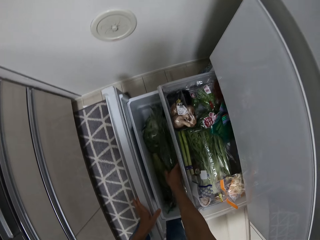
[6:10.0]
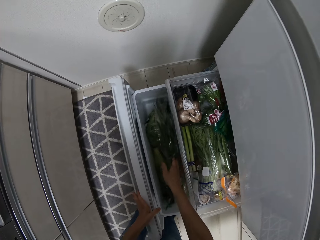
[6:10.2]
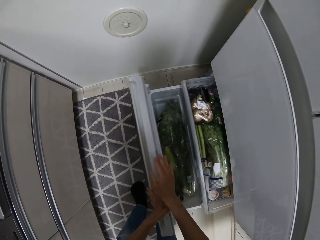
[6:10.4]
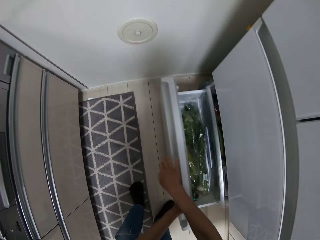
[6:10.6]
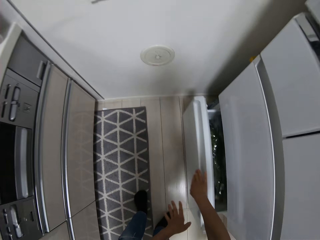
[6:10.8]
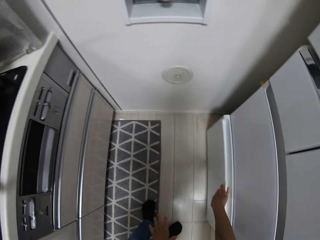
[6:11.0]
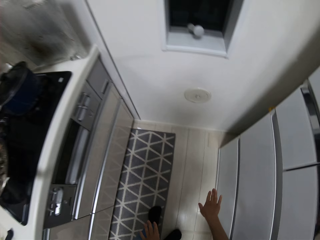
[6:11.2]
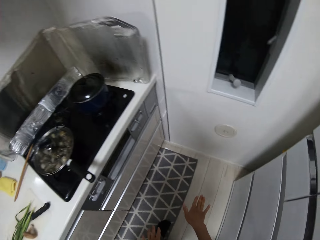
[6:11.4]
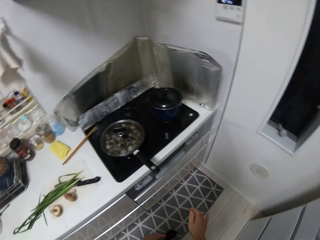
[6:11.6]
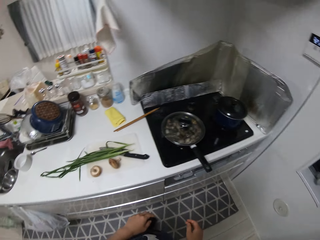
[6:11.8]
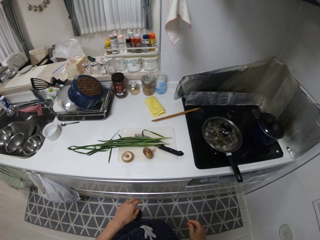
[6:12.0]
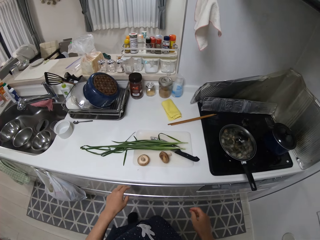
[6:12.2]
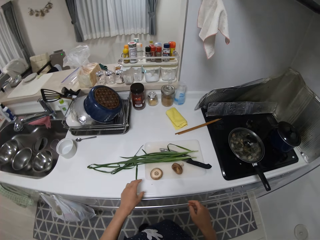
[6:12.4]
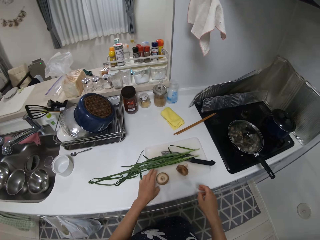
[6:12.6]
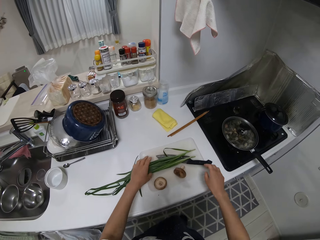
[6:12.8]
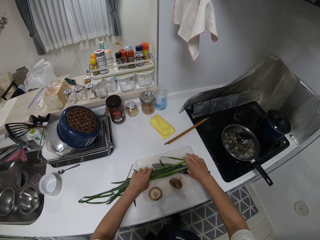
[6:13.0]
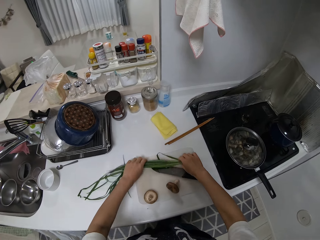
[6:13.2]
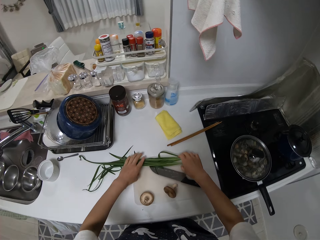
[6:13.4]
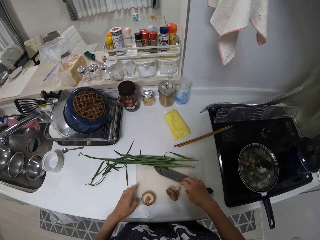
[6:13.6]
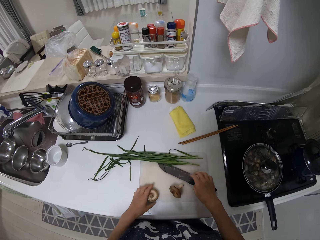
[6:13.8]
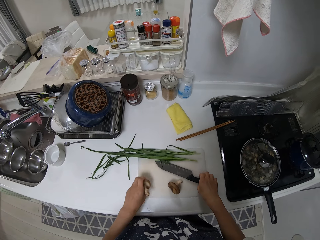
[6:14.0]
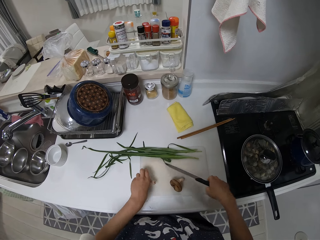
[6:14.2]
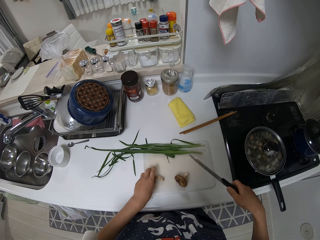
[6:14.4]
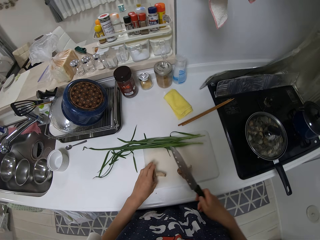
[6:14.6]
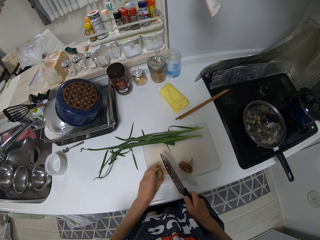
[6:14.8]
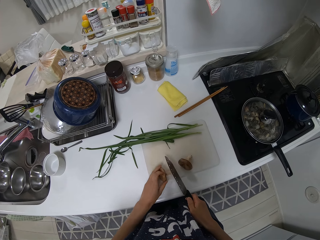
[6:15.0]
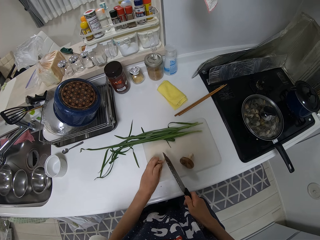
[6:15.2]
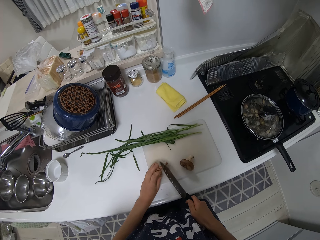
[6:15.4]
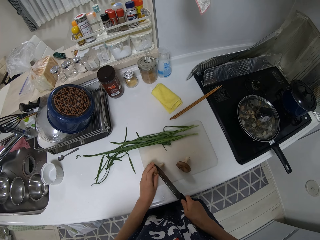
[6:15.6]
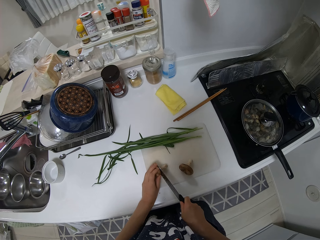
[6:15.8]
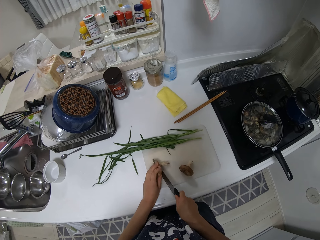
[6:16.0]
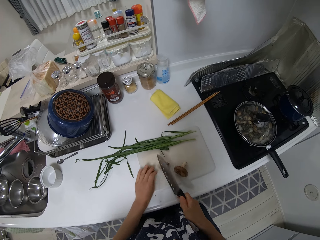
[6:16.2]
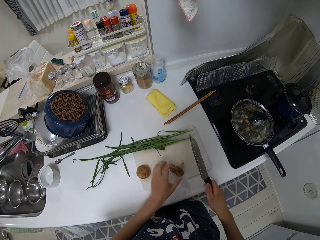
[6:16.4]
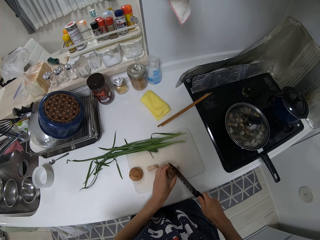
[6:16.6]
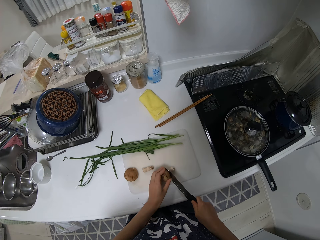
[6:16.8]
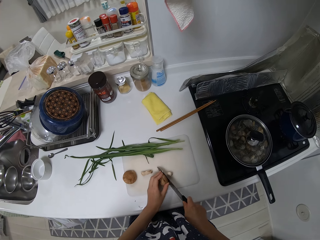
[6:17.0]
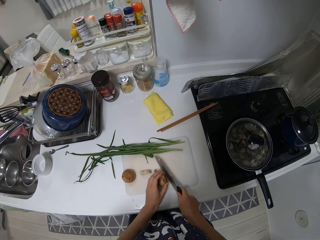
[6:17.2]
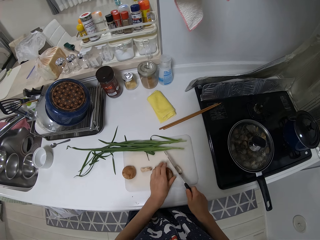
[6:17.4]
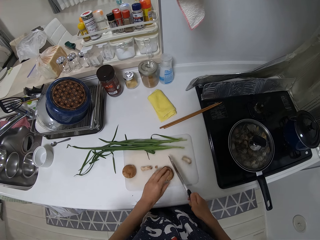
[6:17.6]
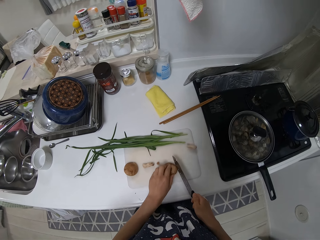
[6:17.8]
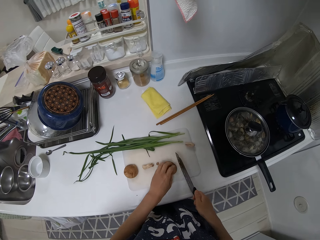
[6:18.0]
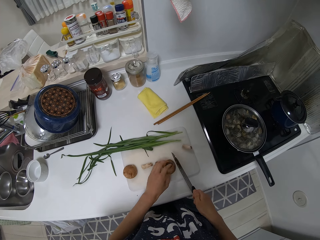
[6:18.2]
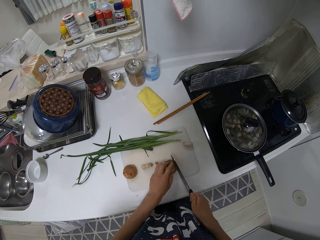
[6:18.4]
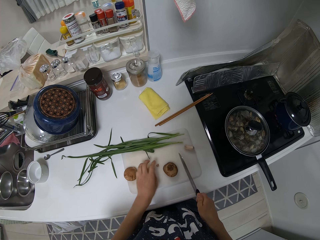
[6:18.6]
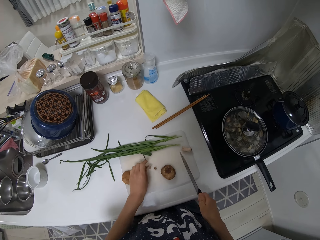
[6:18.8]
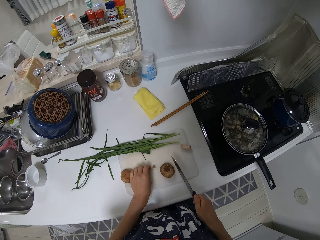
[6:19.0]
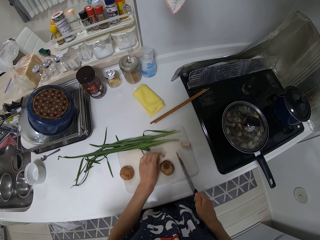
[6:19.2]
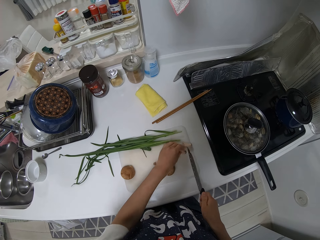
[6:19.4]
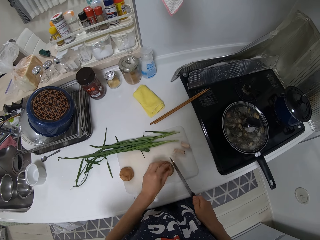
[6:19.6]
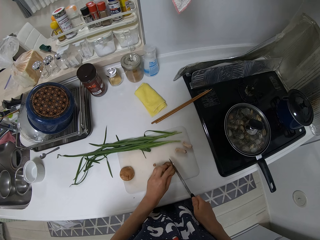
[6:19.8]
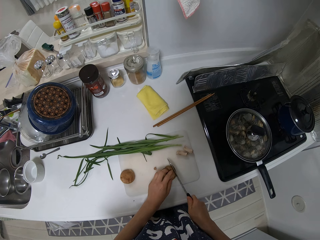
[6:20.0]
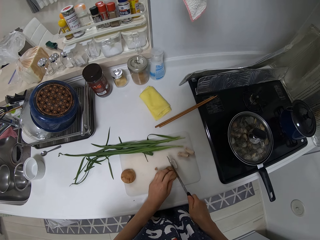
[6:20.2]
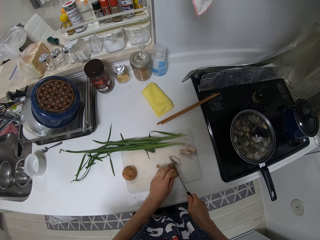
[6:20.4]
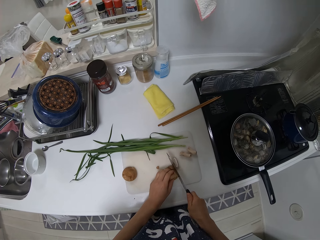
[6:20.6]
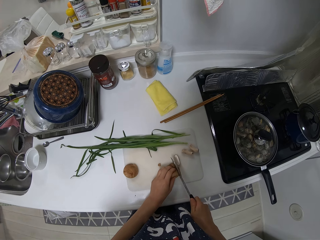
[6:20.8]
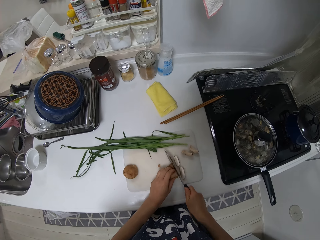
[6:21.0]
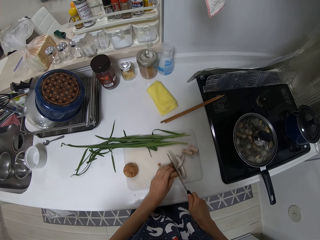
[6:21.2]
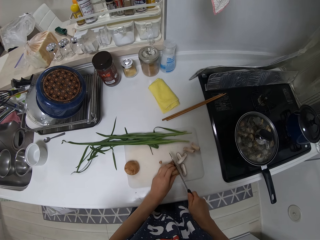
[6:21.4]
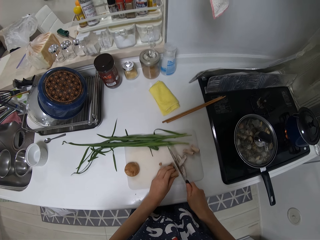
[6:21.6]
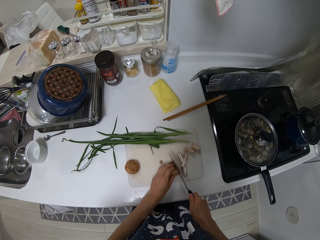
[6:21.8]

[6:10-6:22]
The camera wearer closes the drawer. They close the fridge. They move the spring onions. They move something. They pick up a knife on the cutting board. They cut the mushrooms with the knife on the cutting board.

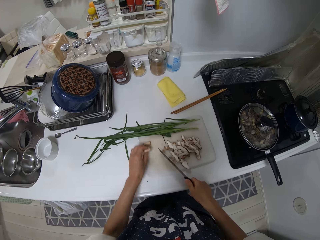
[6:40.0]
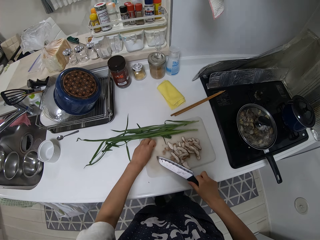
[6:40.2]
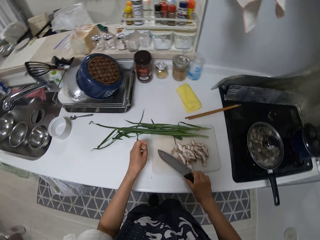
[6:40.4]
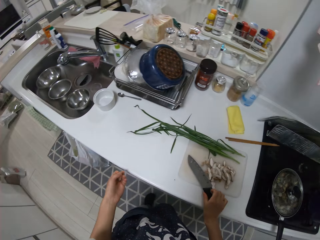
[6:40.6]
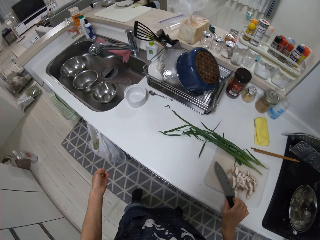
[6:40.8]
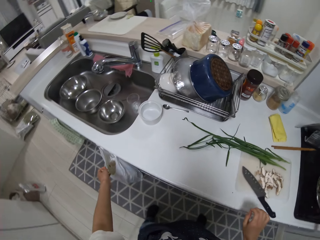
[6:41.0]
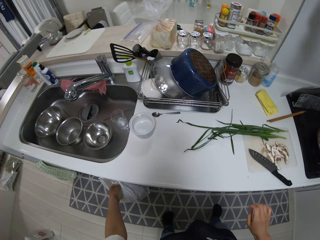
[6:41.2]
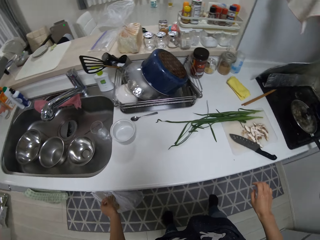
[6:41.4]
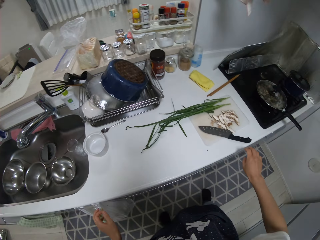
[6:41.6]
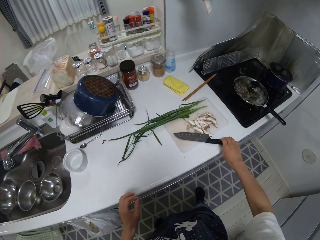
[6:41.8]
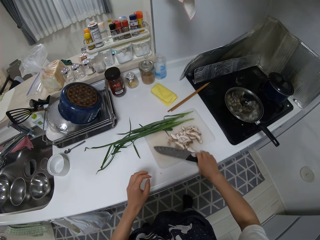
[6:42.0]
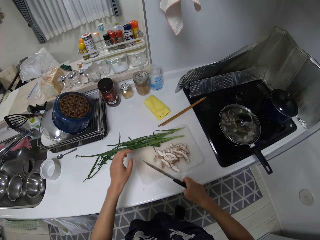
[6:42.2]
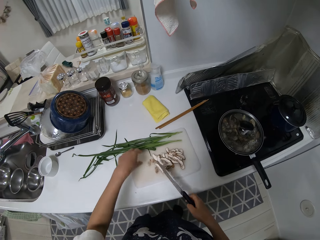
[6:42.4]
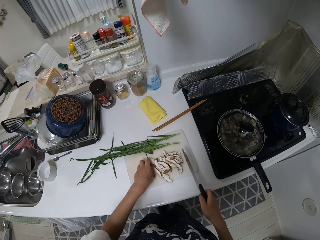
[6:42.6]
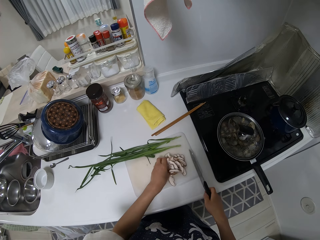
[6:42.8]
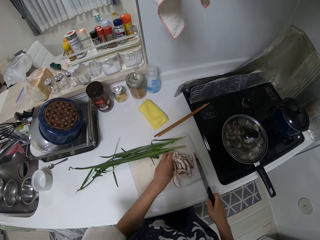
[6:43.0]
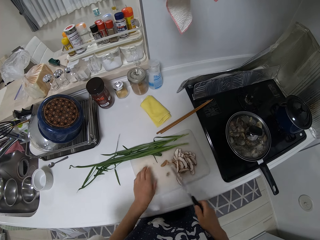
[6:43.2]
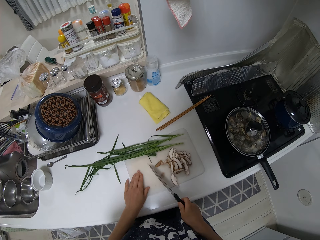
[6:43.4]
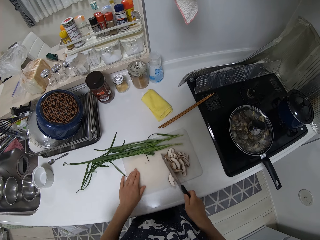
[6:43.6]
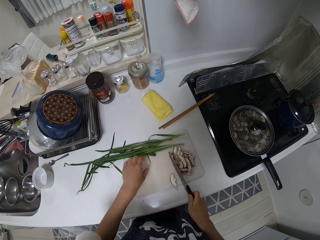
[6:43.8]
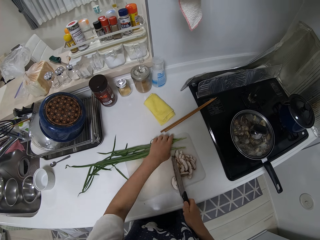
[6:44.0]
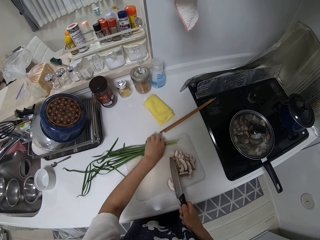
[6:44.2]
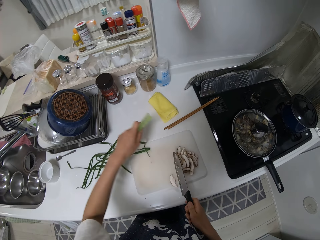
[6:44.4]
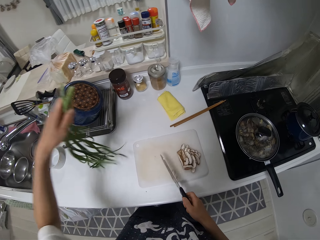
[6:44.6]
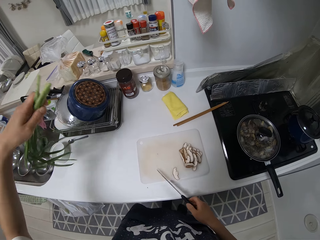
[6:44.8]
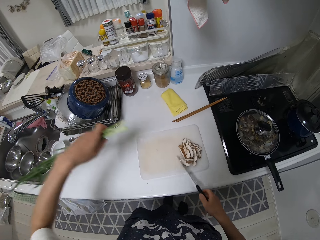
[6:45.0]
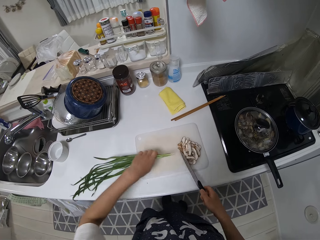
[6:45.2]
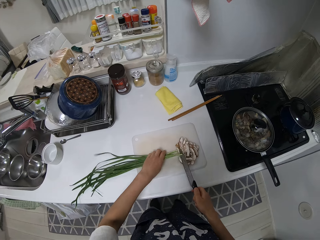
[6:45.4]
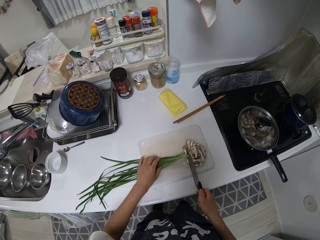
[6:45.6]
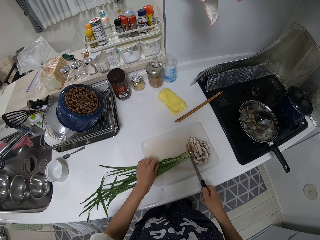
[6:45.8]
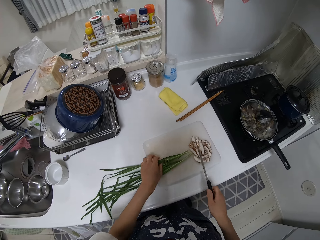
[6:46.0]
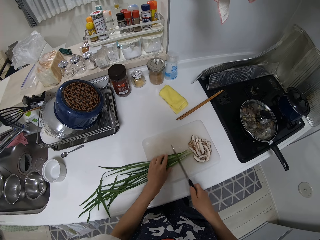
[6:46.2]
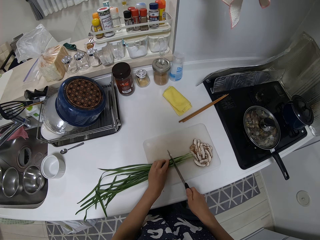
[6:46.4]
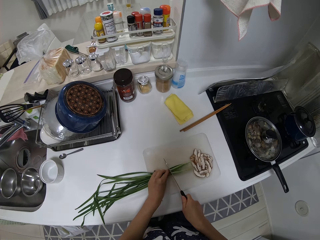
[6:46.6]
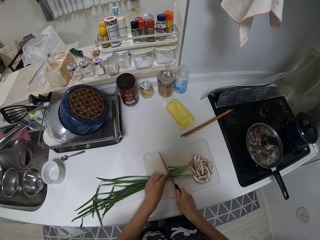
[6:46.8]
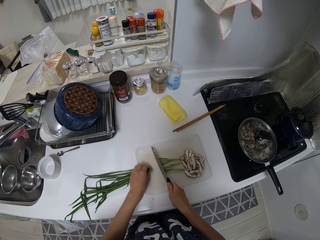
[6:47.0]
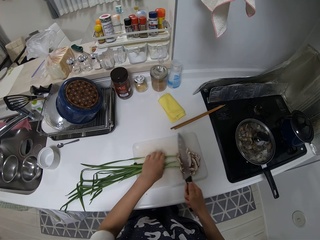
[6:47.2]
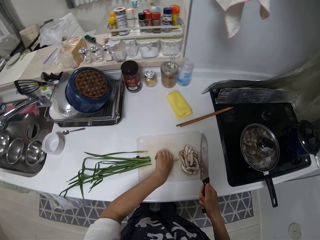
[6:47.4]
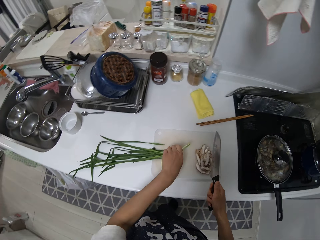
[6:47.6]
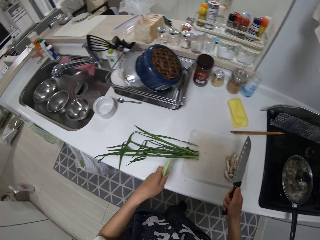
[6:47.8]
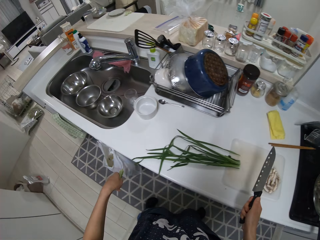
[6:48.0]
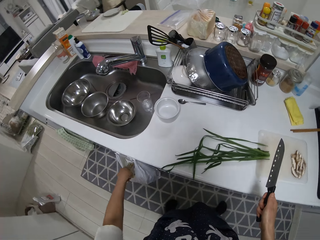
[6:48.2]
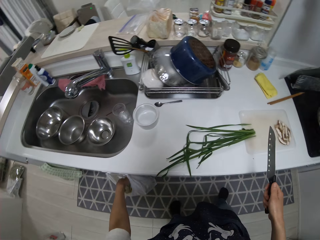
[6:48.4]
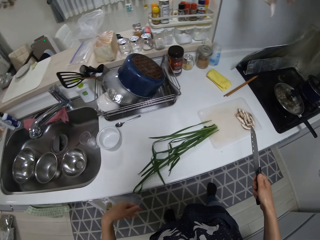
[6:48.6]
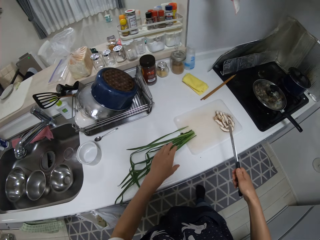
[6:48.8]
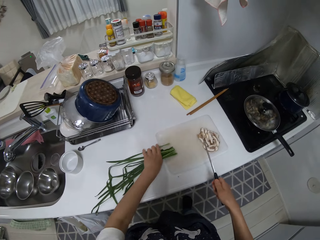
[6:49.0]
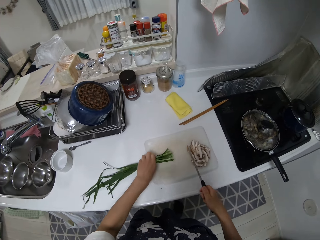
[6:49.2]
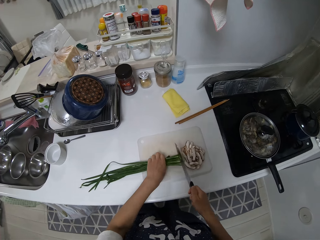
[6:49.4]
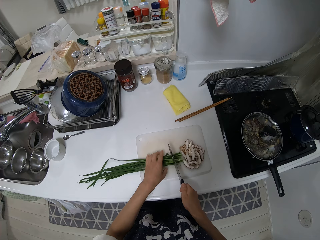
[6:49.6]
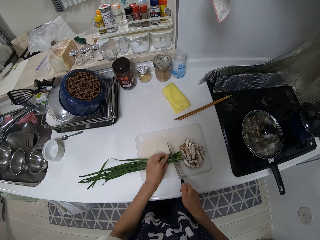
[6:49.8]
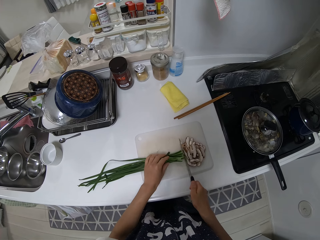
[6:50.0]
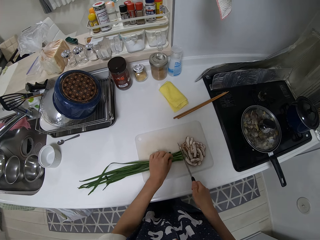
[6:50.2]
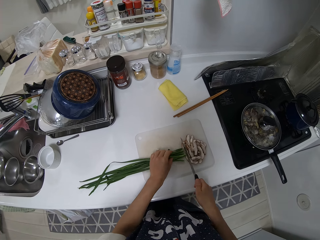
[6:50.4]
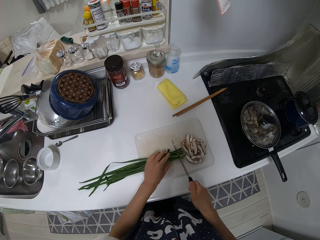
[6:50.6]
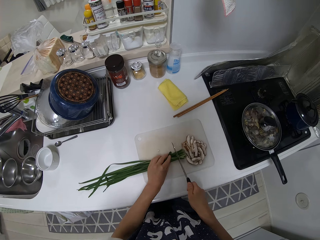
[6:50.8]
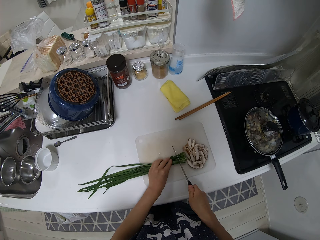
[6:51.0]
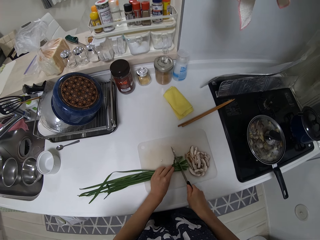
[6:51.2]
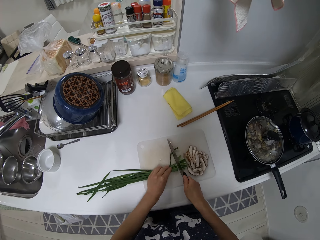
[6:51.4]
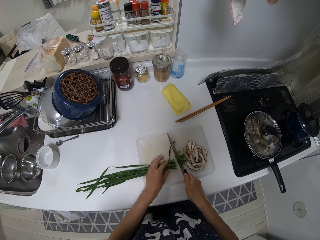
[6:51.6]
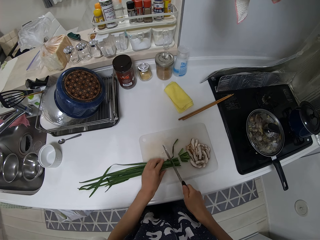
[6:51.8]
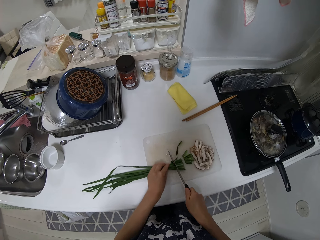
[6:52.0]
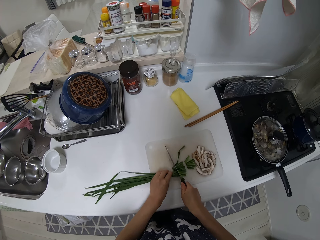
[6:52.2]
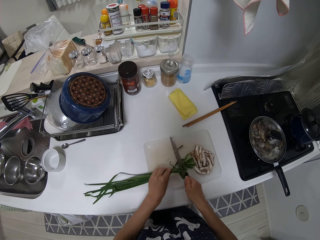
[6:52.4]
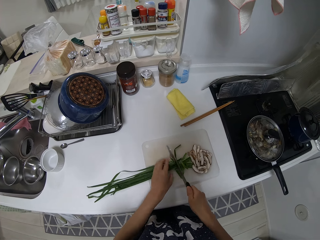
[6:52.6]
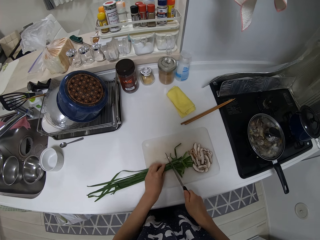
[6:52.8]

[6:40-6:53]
The camera wearer moves parts of the mushroom into the nylon by the cabinet. They pick the knife. They adjust the mushrooms on the cutting board. They pick up vegetables on the table. They cut the vegetables on the cutting board. They pick the roots of the spring onions. They drop a part of the vegetable in the nylon by the cabinet. They move the spring onions. They cut the vegetables on the cutting board.
